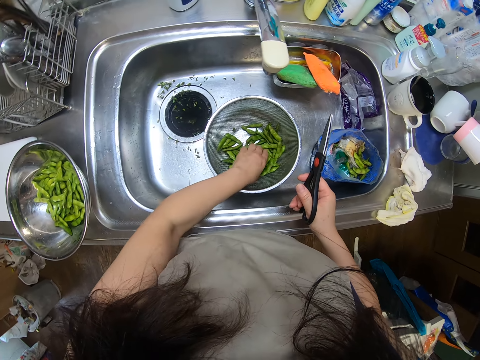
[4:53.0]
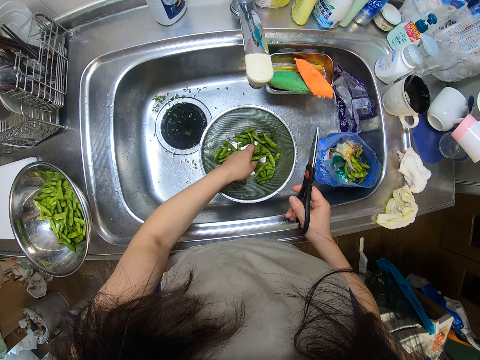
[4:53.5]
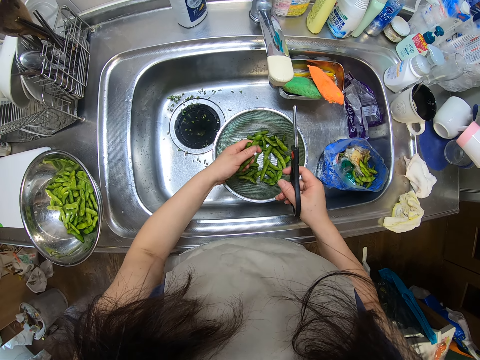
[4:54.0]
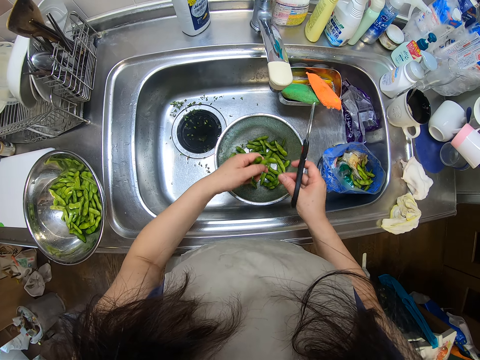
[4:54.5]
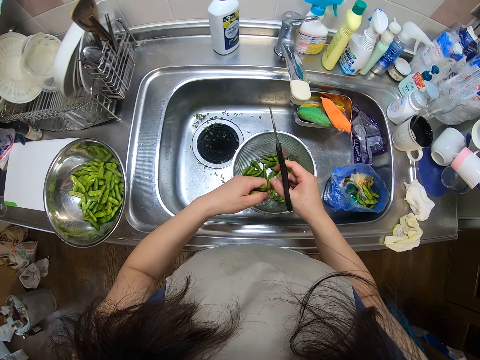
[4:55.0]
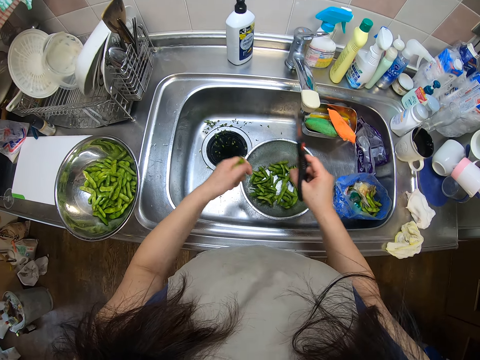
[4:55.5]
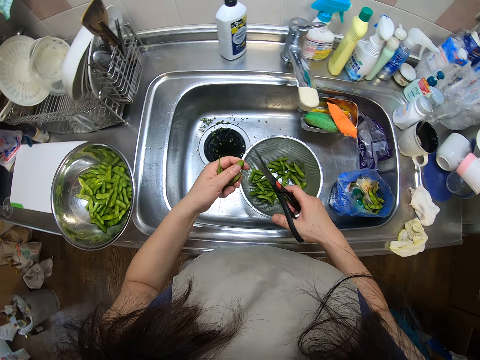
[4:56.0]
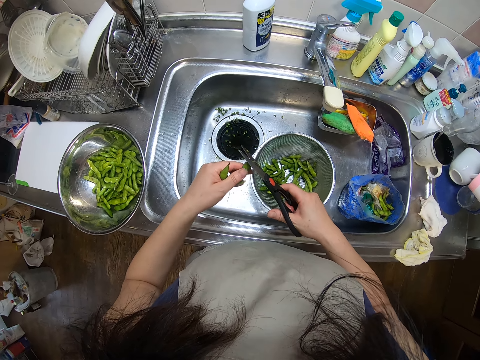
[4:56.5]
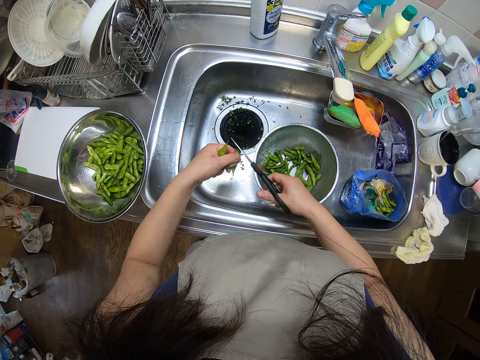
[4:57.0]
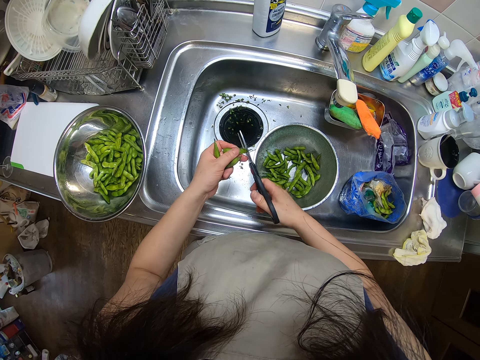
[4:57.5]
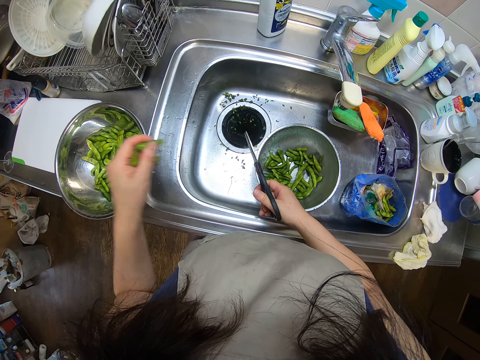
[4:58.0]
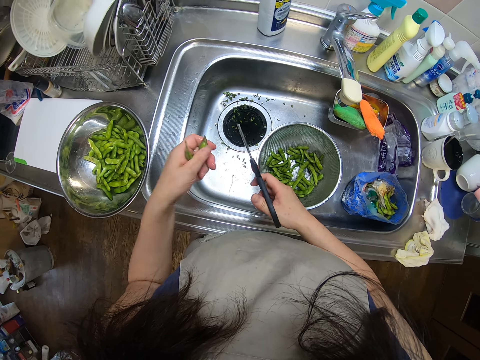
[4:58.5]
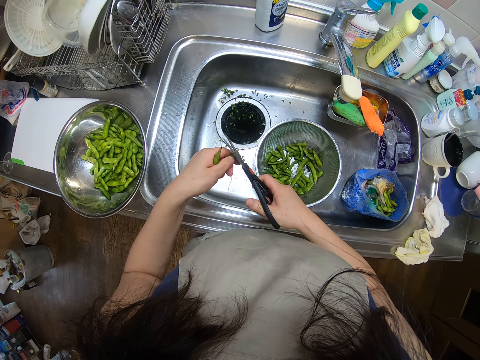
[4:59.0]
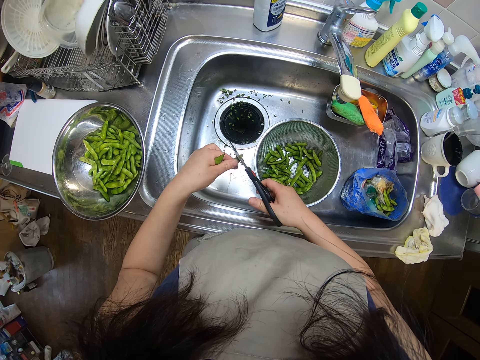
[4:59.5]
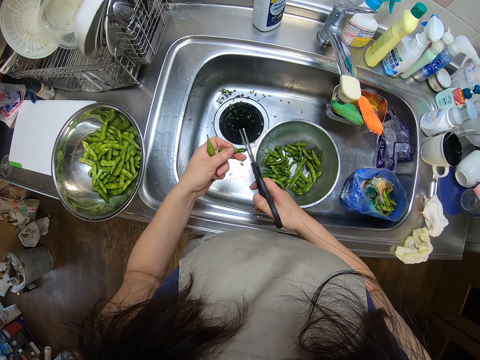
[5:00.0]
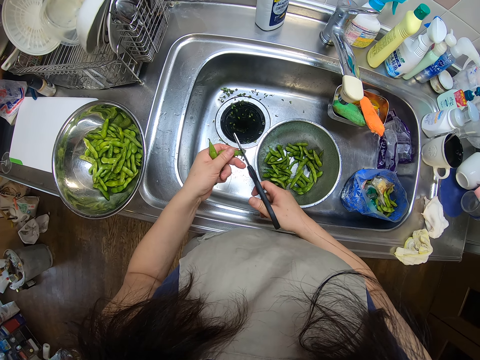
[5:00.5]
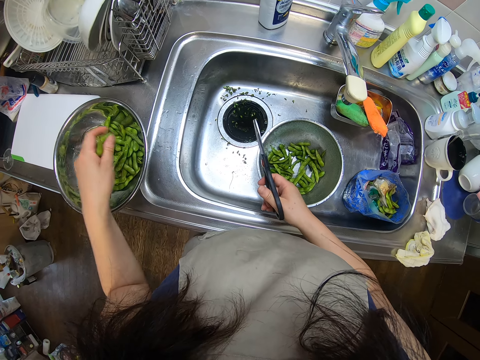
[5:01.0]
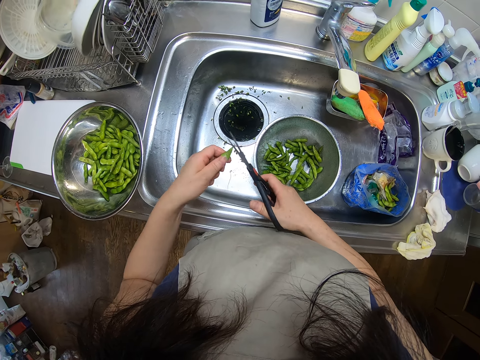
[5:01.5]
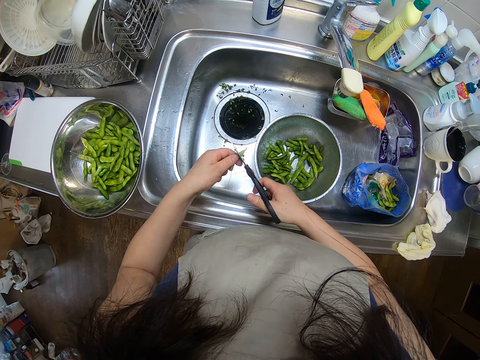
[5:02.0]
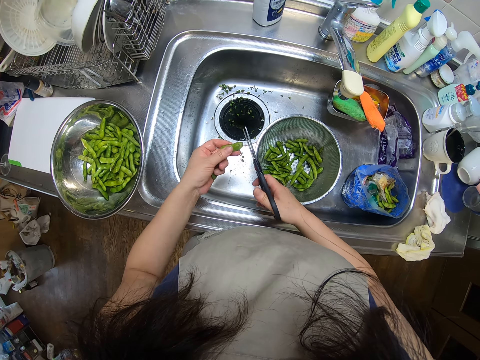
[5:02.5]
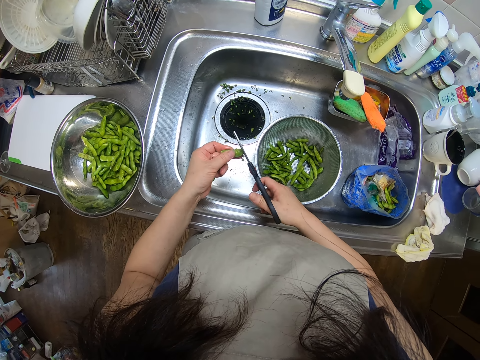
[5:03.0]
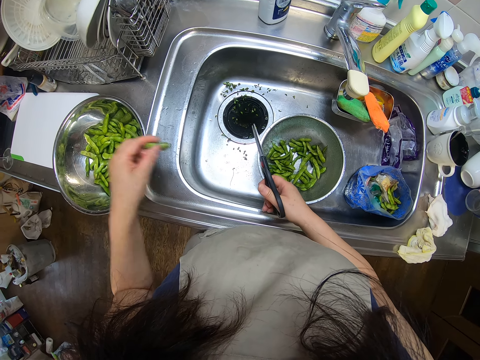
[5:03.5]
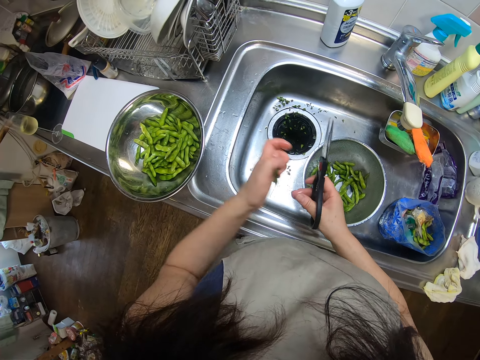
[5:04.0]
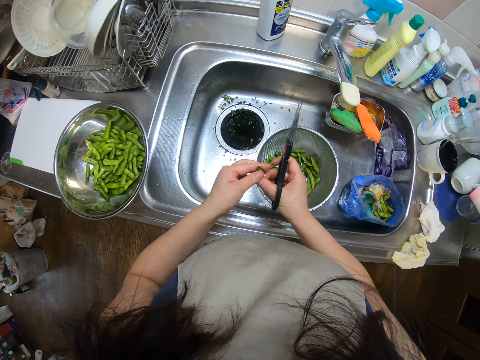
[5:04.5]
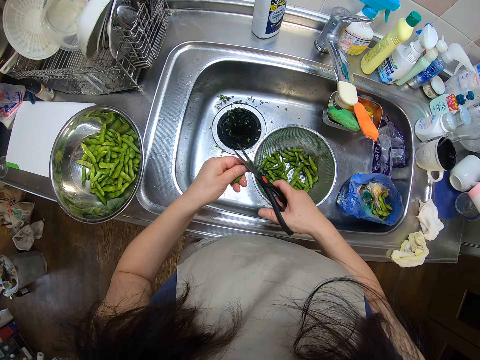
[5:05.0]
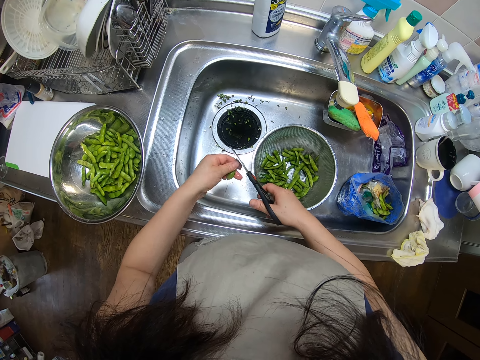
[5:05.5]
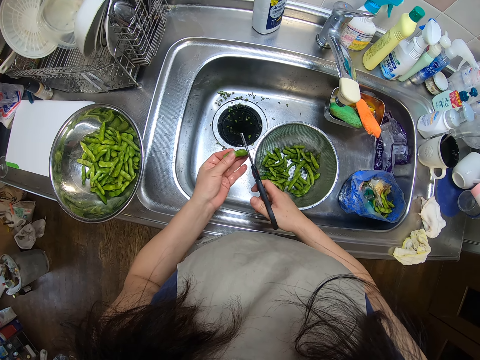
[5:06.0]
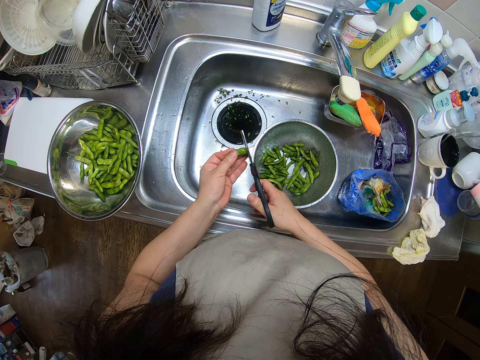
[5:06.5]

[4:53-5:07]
The camera wearer picks green beans from the sieve in the kitchen sink with her left hand. She pulls a green bean from her left hand with her right hand. She cuts the edges of the green bean with the pair of scissors in her right hand. She drops the green bean in the sieve on the kitchen sink with her left hand. She cuts the edges of the green bean with the pair of scissors in her right hand. She drops the green bean in the sieve on the kitchen sink with her left hand. She cuts the edges of the green bean with the pair of scissors in her right hand. She drops the green bean in the sieve on the kitchen sink with her left hand. She cuts the edges of the green bean with the pair of scissors in her right hand.

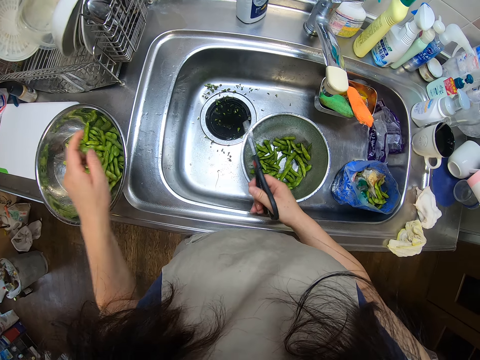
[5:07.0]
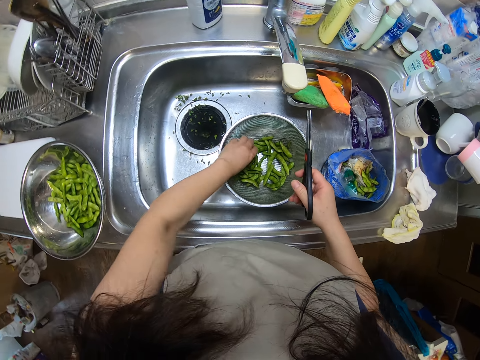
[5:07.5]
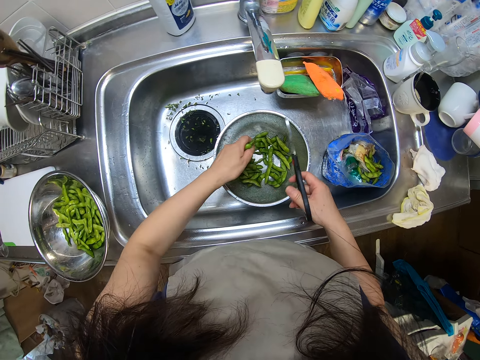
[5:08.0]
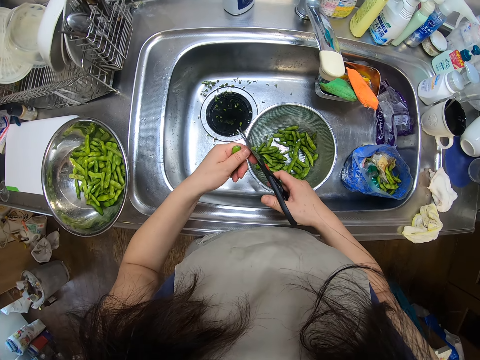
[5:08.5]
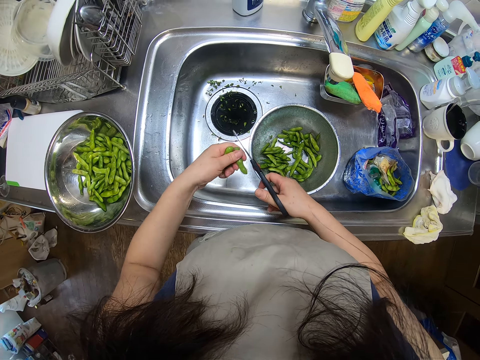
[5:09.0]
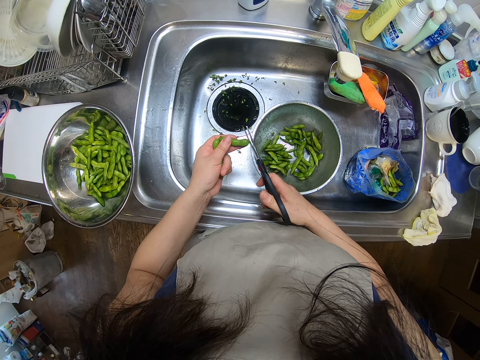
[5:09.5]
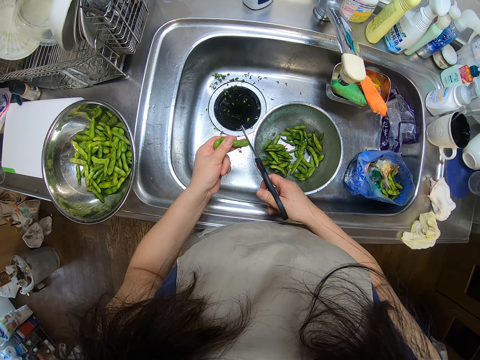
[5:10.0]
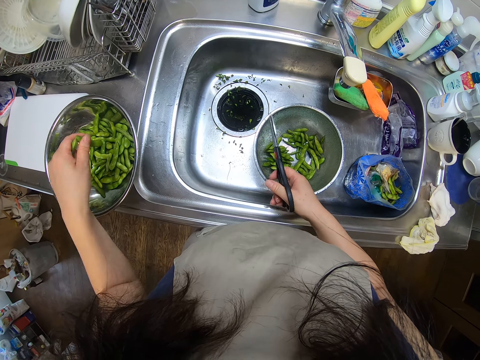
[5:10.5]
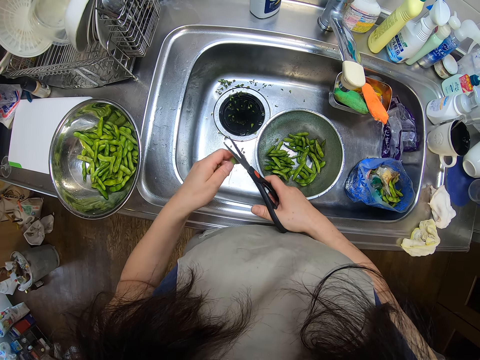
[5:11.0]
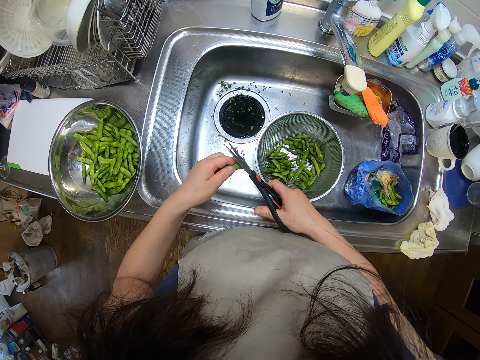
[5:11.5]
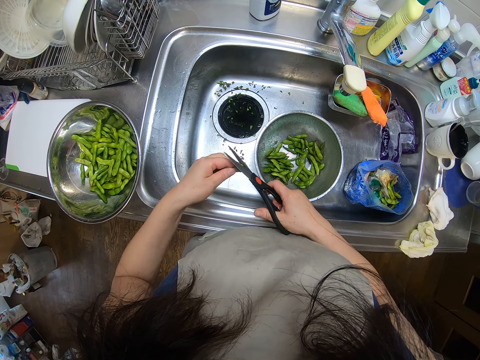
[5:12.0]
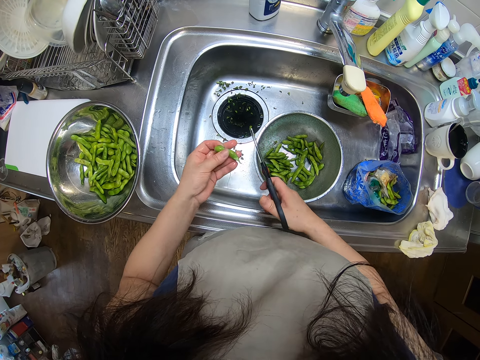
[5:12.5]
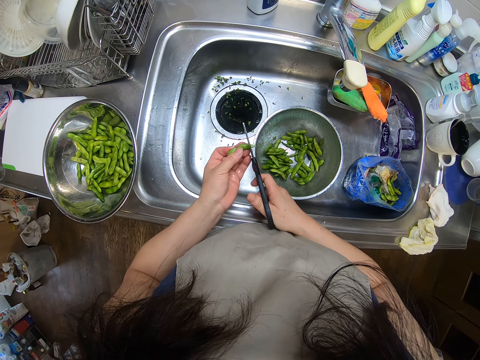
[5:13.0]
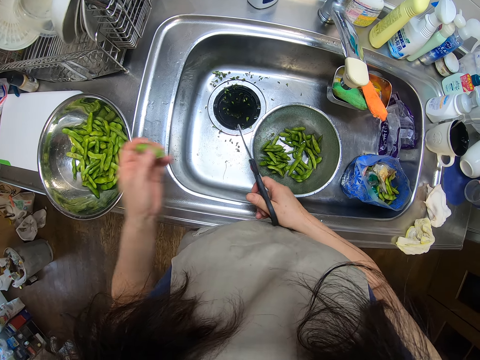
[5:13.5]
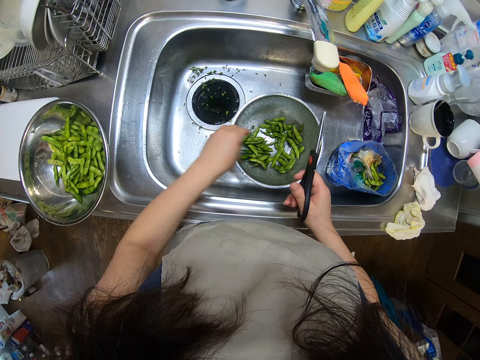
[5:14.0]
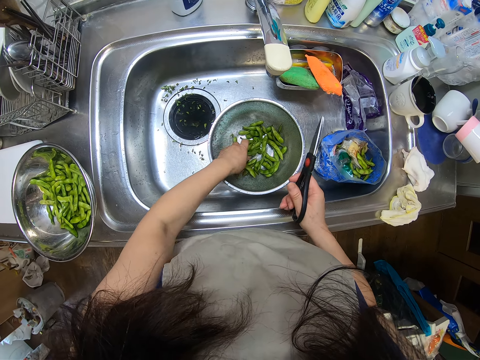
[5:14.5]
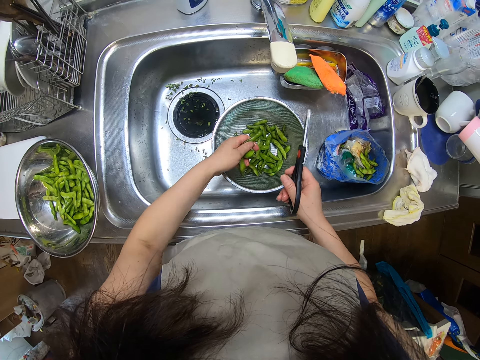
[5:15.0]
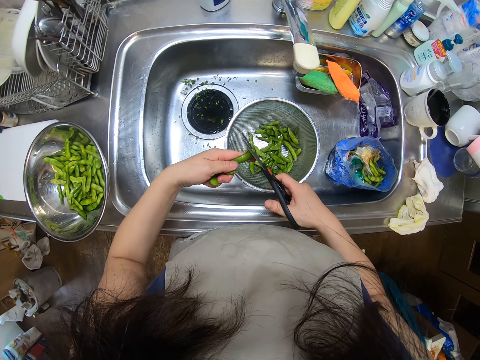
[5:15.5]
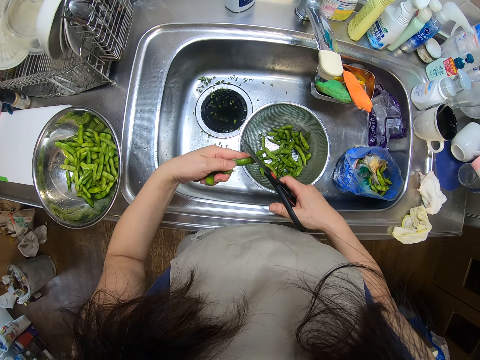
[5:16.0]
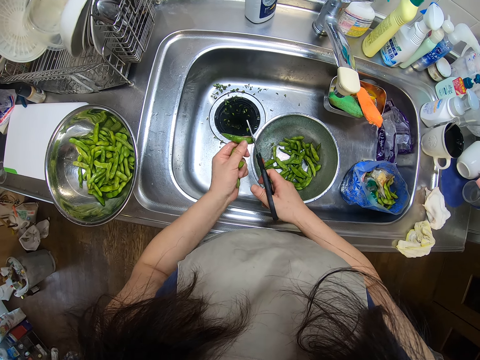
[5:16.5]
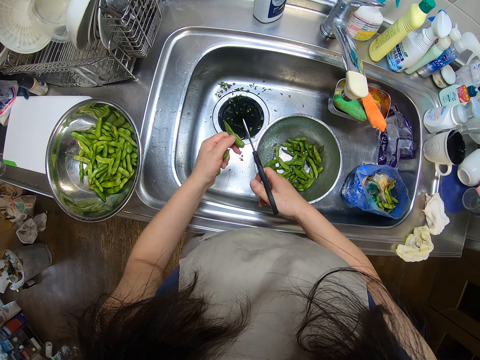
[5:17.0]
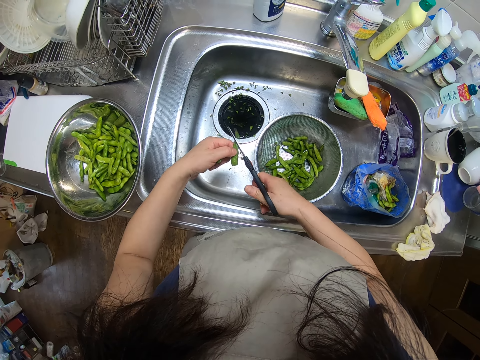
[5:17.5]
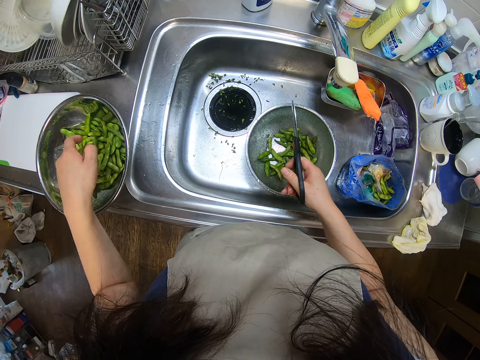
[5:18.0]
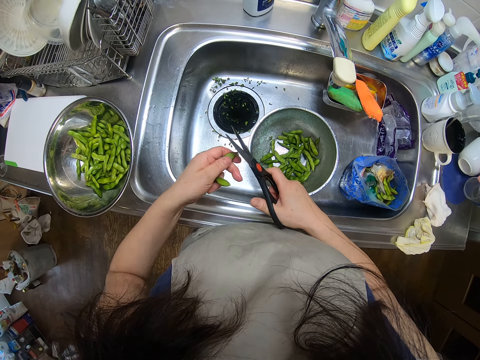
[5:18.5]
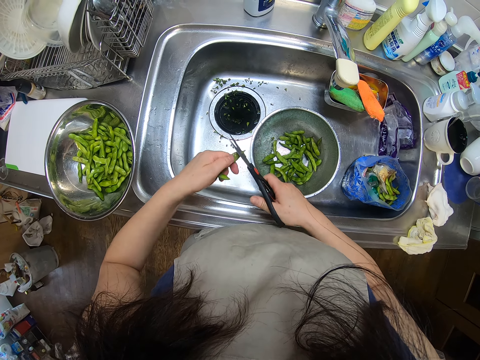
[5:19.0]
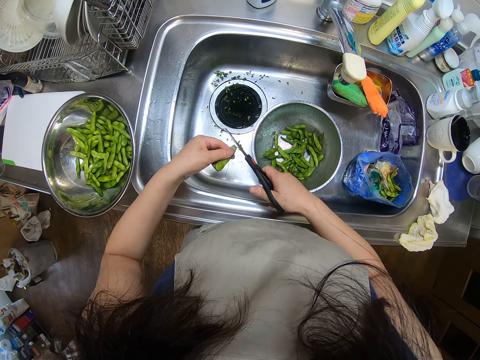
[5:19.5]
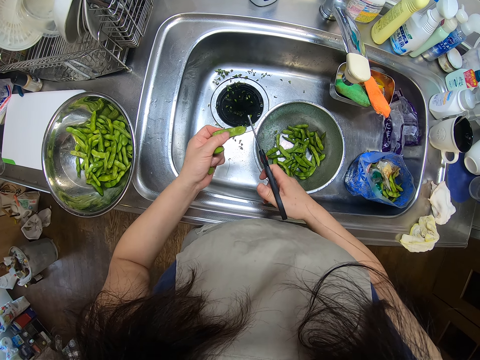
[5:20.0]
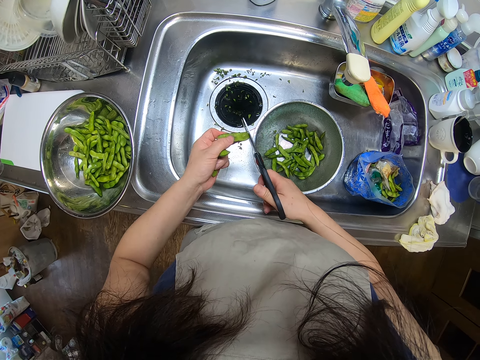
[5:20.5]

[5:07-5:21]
The camera wearer drops the green bean in the sieve on the kitchen sink with her left hand. She picks green beans from the sieve in the kitchen sink with her left hand. She cuts the edges of the green bean with the pair of scissors in her right hand. She drops the green bean in the sieve on the kitchen sink with her left hand. She cuts the edges of the green bean with the pair of scissors in her right hand. She drops the green bean in the sieve on the kitchen sink with her left hand. She picks green beans from the sieve in the kitchen sink with her left hand. She cuts the edges of the green bean with the pair of scissors in her right hand. She drops the green bean in the sieve on the kitchen sink with her left hand. She cuts the edges of the green bean with the pair of scissors in her right hand.
